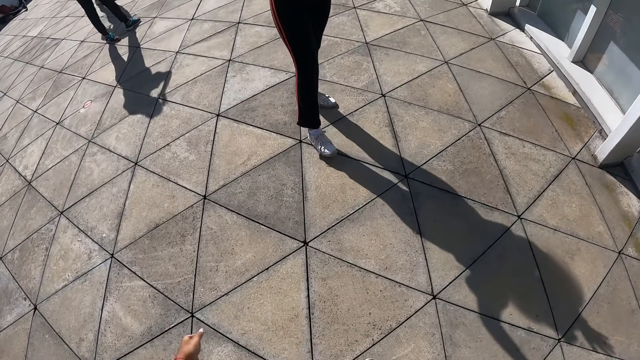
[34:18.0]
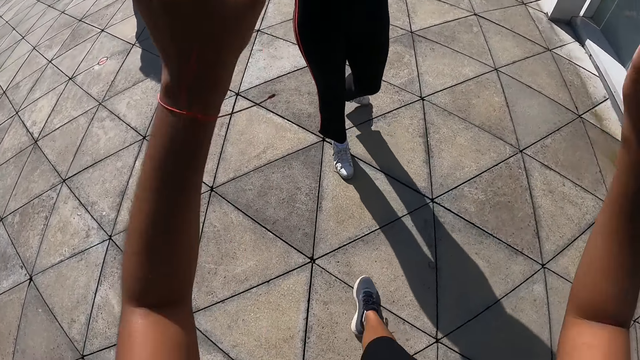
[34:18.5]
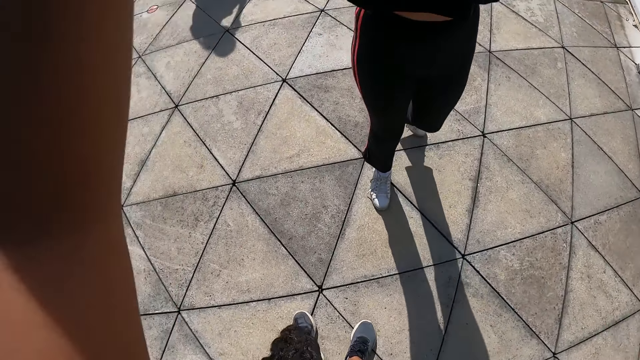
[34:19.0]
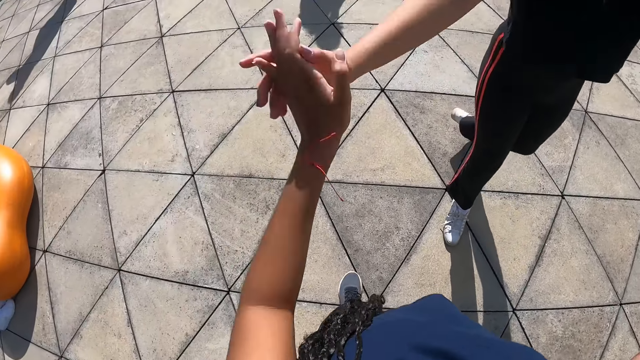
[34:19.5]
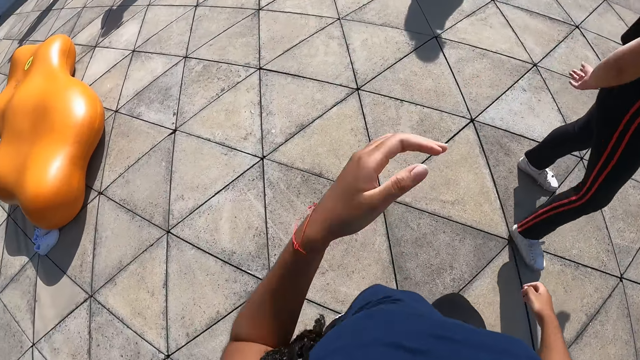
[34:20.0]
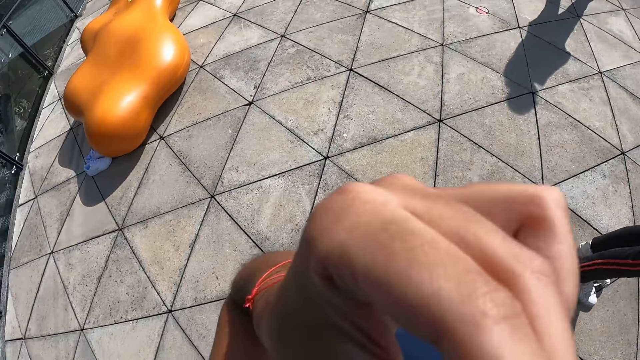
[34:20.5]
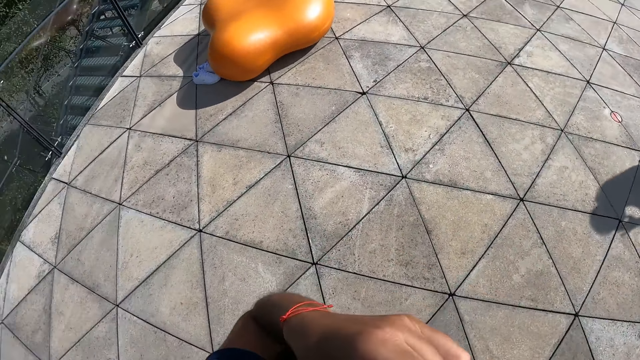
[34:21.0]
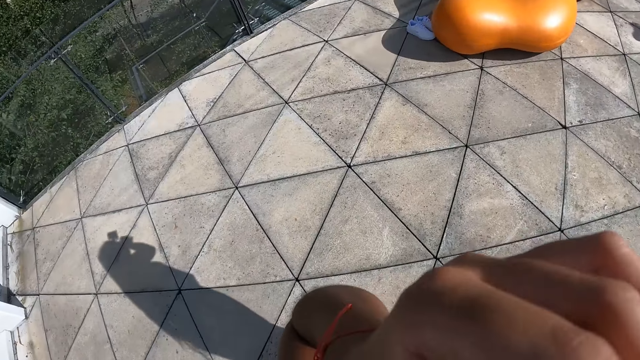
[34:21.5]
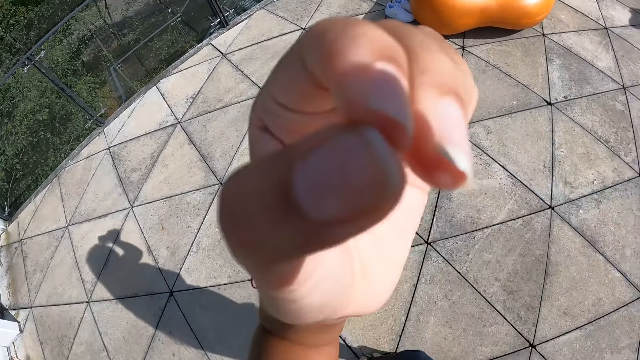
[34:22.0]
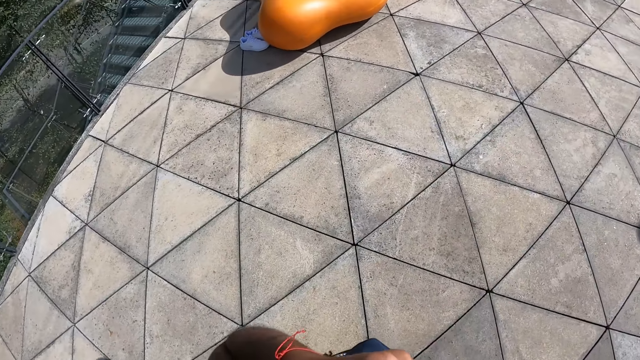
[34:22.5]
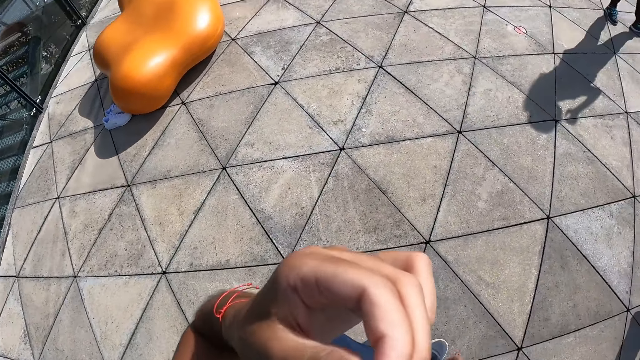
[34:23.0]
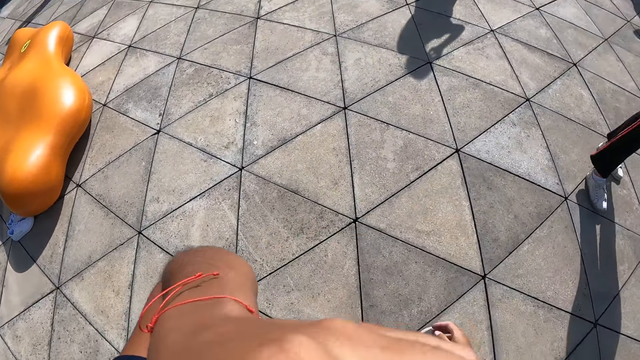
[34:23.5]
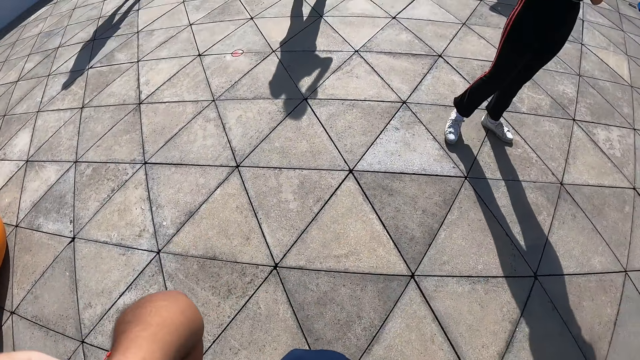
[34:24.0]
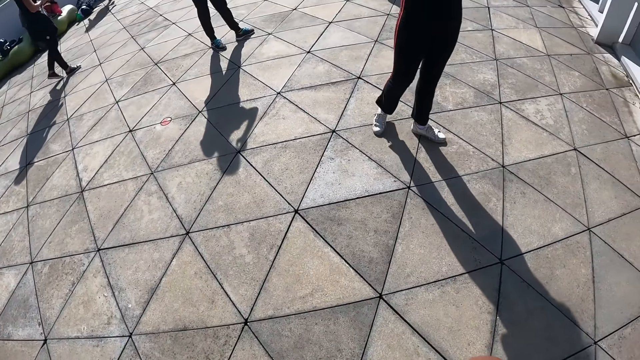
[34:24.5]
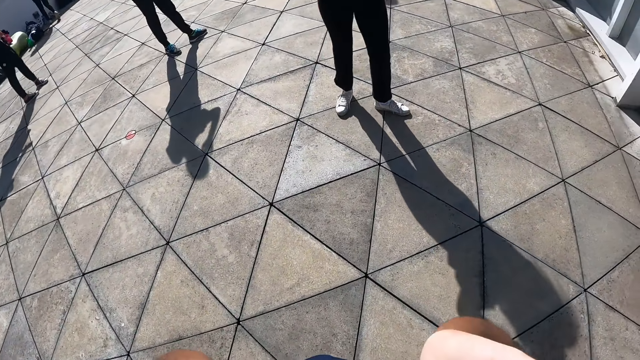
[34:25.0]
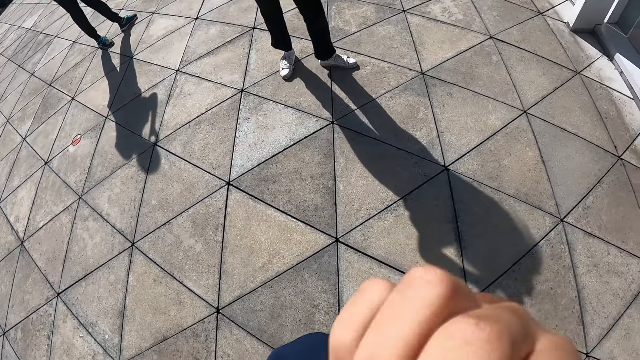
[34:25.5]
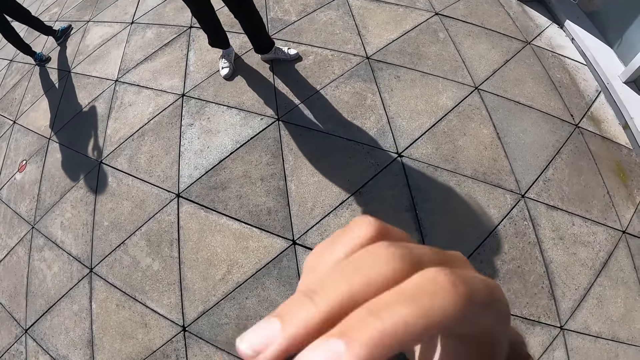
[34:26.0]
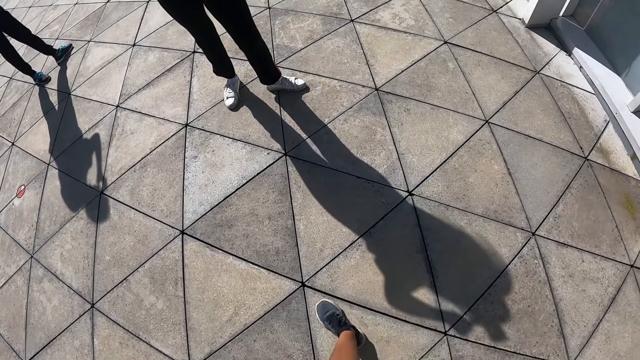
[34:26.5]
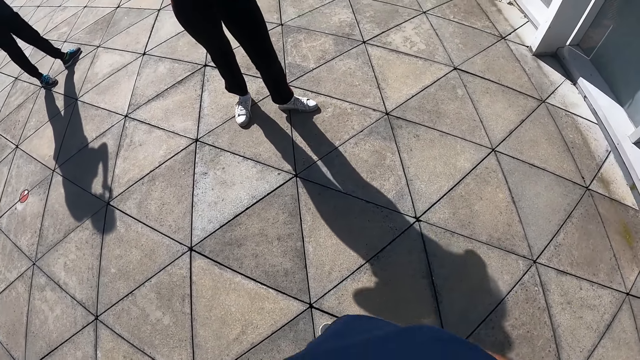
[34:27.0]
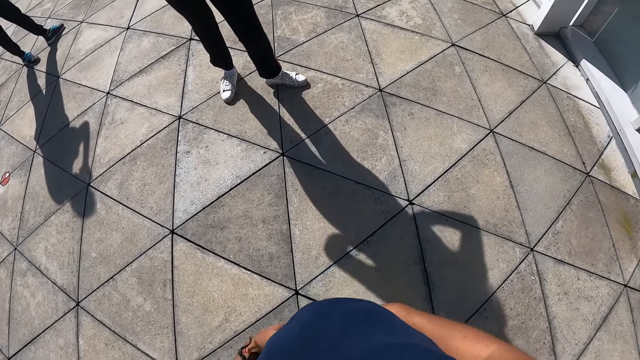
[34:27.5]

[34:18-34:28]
A woman walks towards the camera wearer. The camera wearer claps hands with the woman and interacts with the woman. She puts her left hand on her head. She scratches her face. The woman walks backwards.

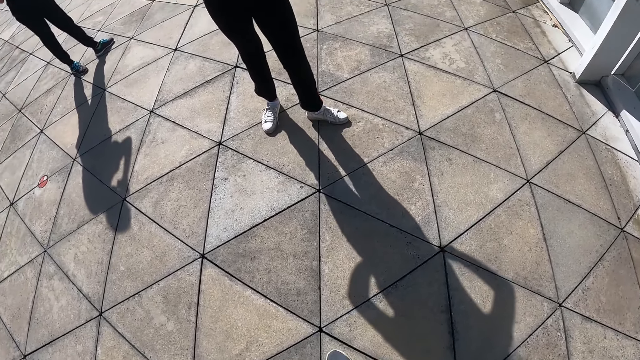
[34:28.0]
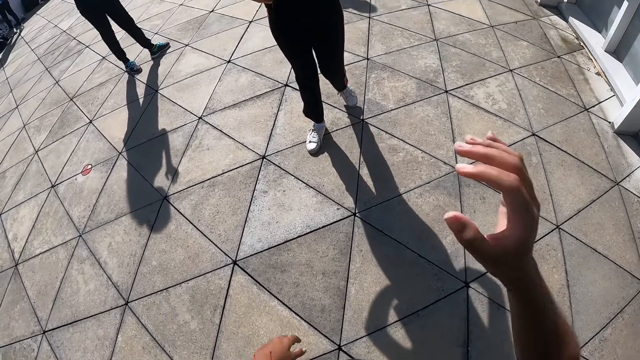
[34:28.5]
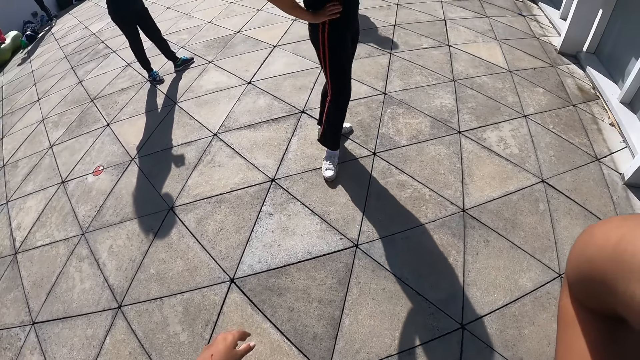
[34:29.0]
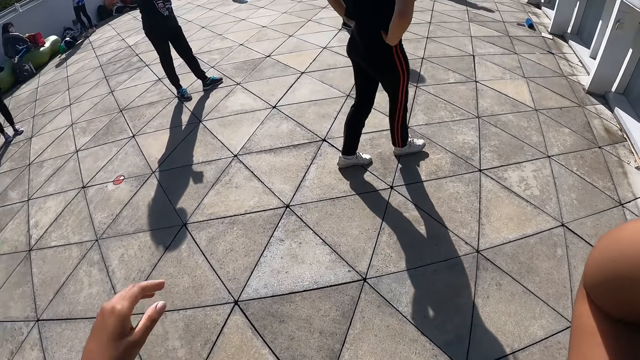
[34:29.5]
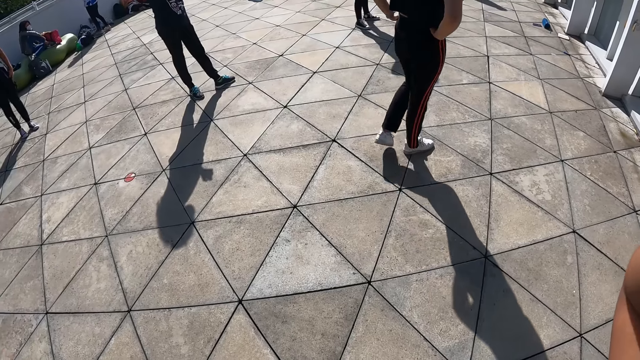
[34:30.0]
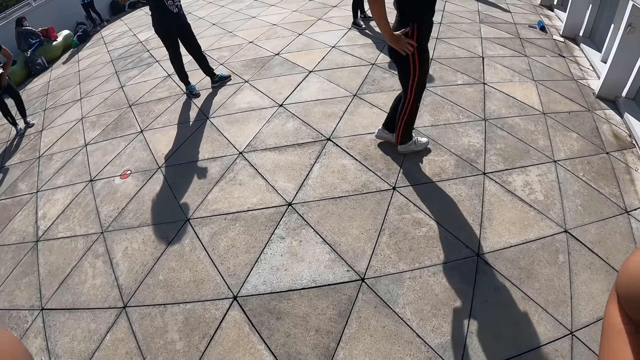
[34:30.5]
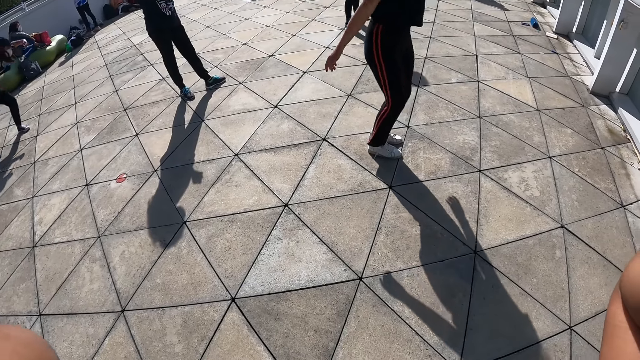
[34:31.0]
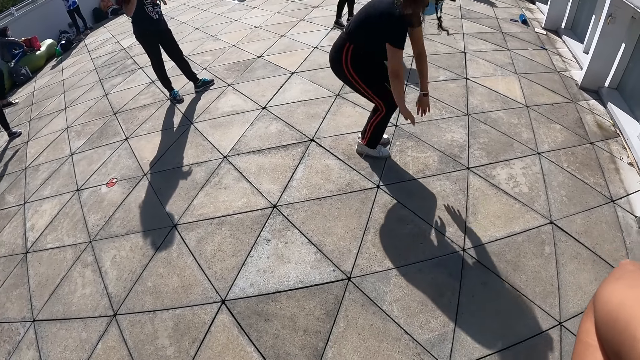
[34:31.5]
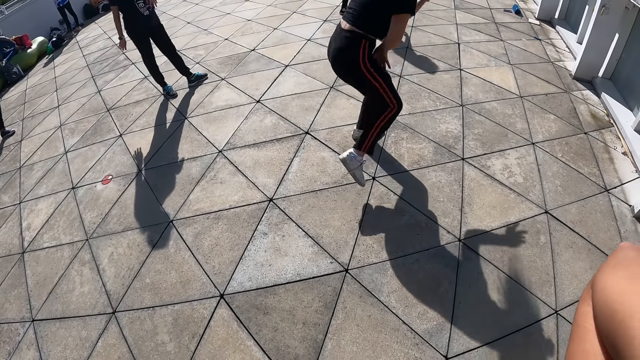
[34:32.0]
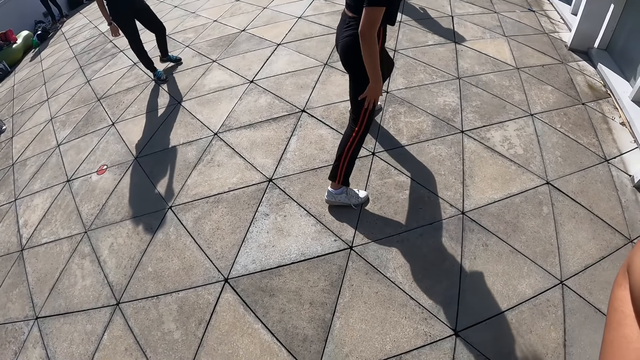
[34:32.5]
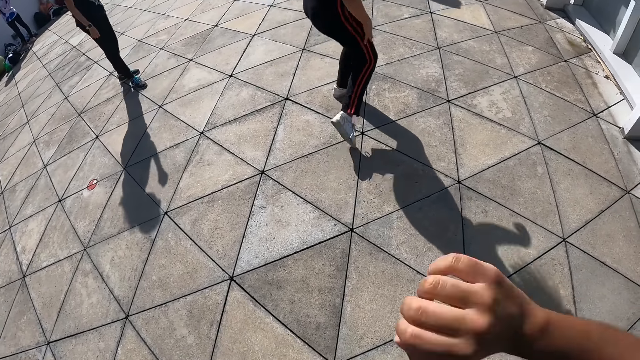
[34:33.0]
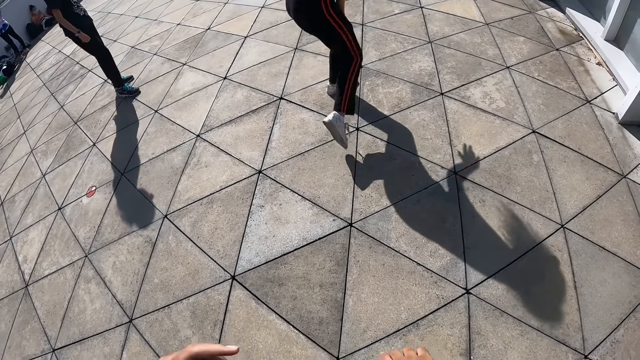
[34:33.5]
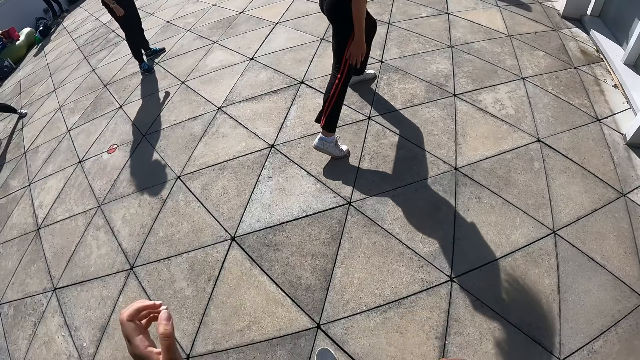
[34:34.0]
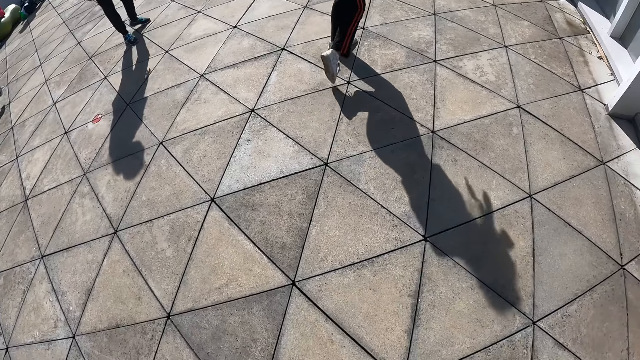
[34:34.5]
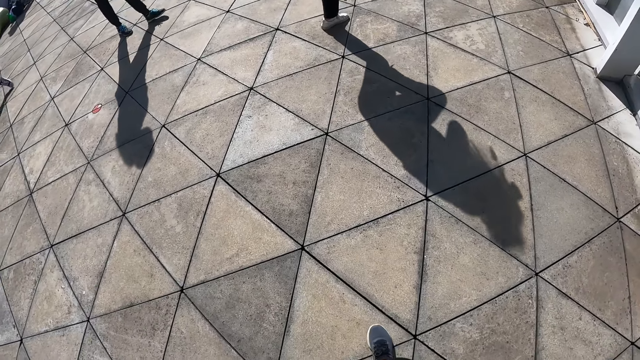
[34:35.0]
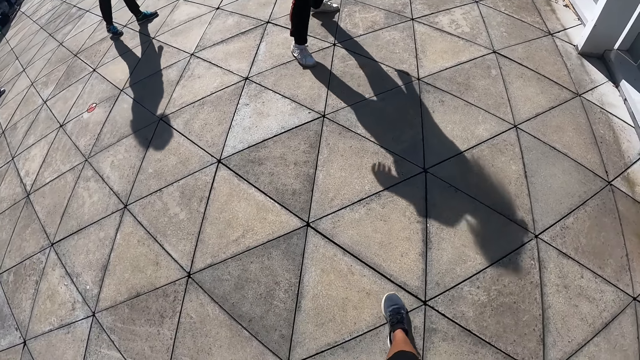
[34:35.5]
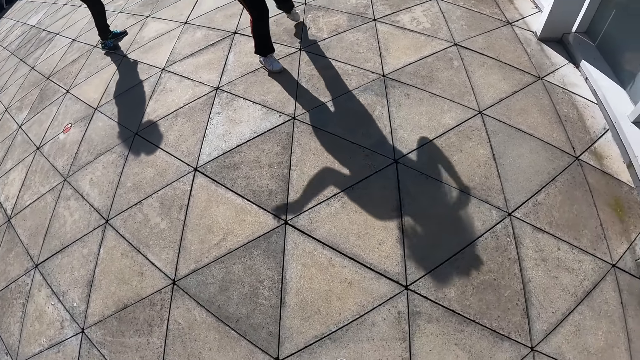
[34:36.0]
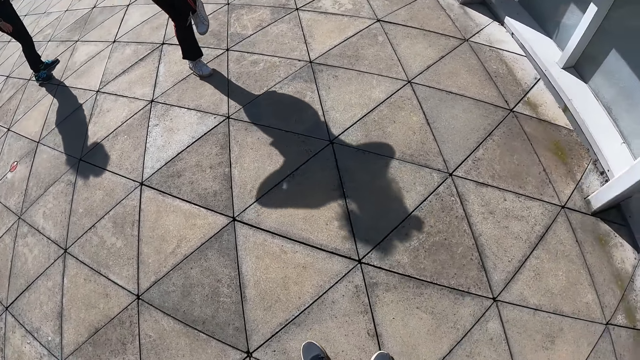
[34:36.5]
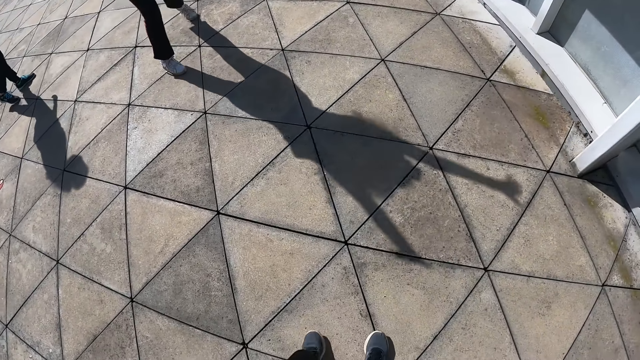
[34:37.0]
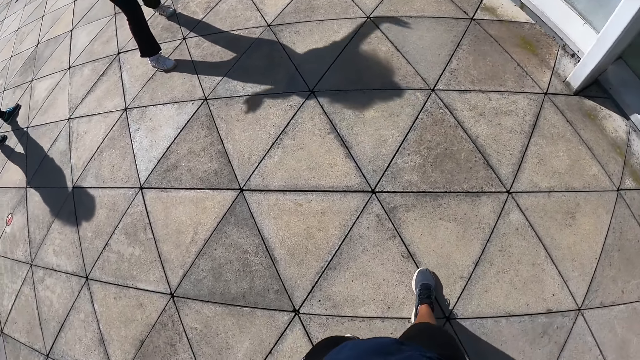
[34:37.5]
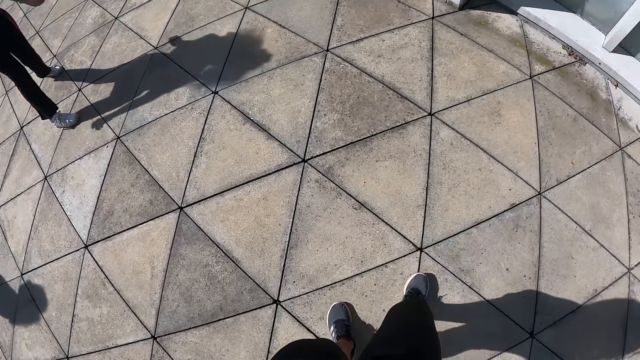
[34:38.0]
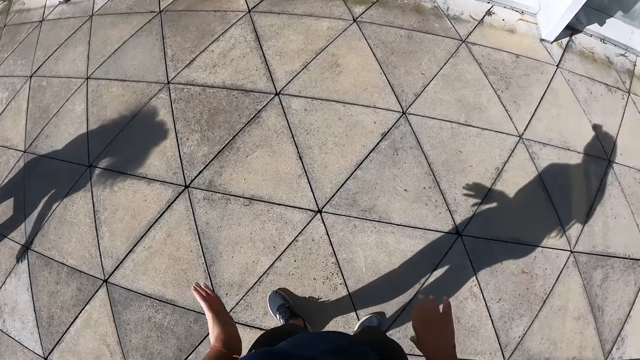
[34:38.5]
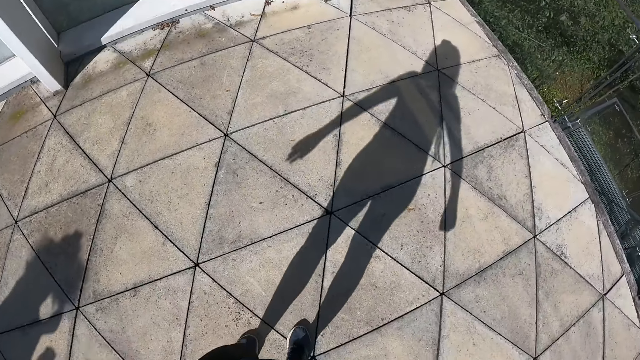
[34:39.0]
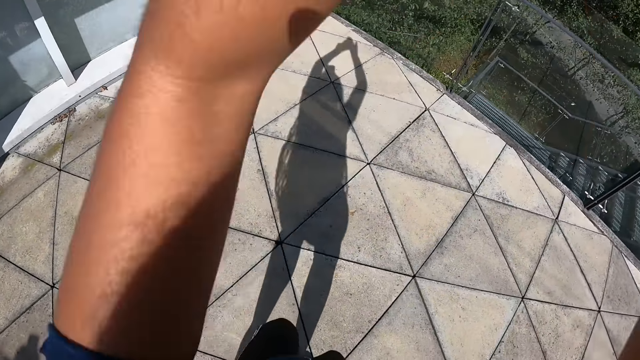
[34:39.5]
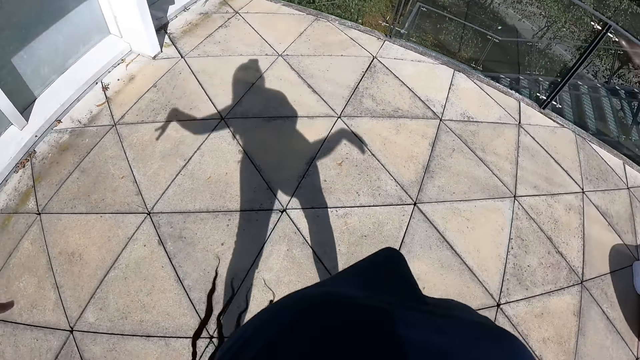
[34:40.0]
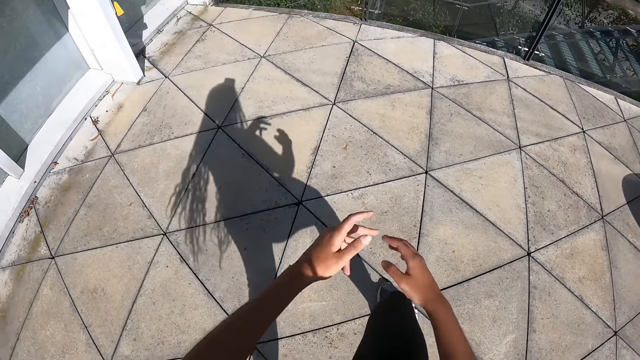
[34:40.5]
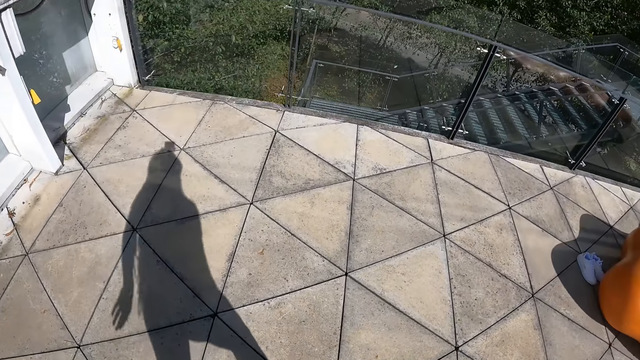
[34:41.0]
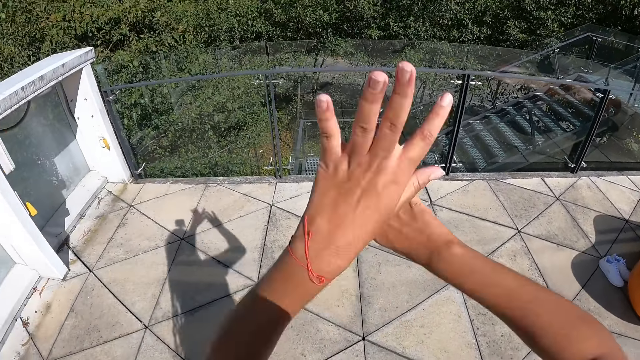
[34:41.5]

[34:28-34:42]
The camera wearer raises her right hand to her head. A woman holds her waist. The woman dances with the group of people at the dance centre. The camera wearer moves backwards. She dances with the group of people in the dance centre.
